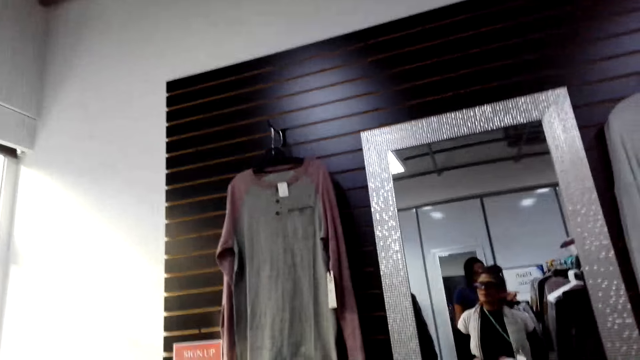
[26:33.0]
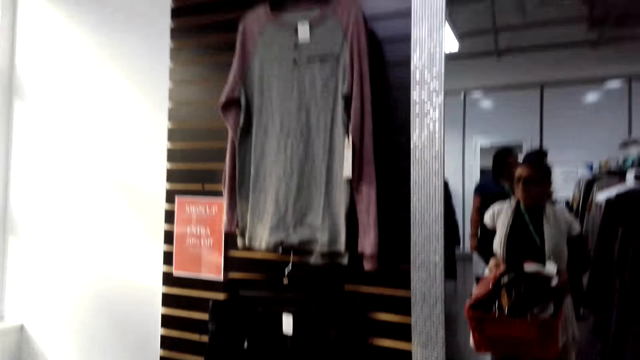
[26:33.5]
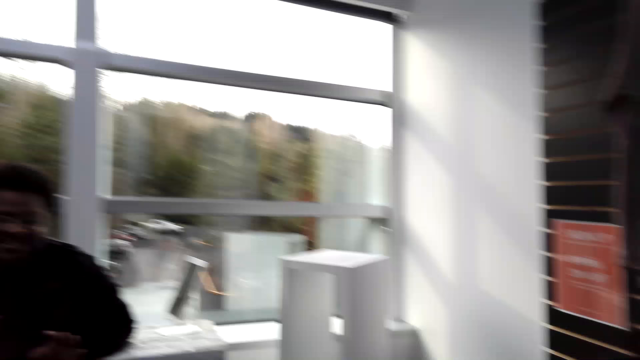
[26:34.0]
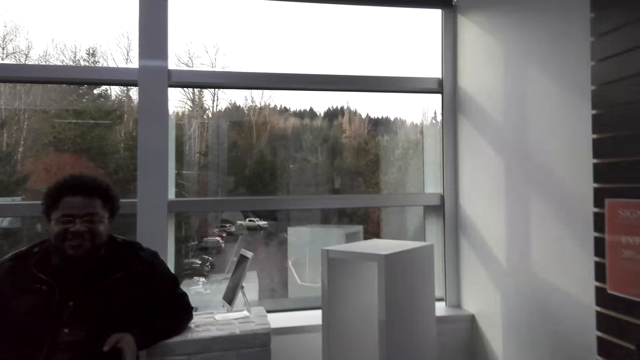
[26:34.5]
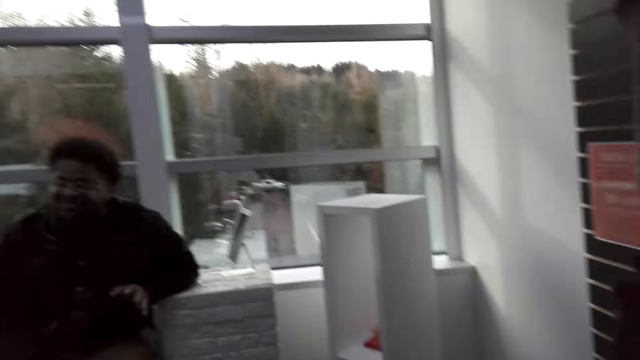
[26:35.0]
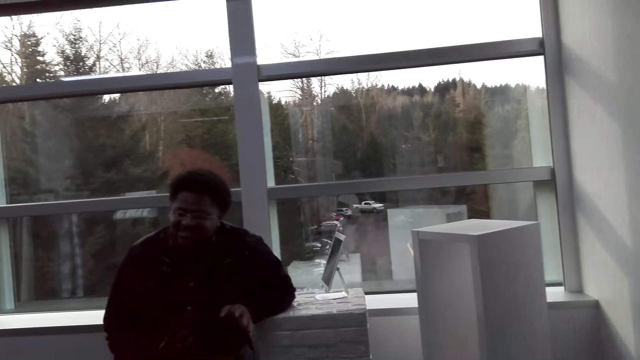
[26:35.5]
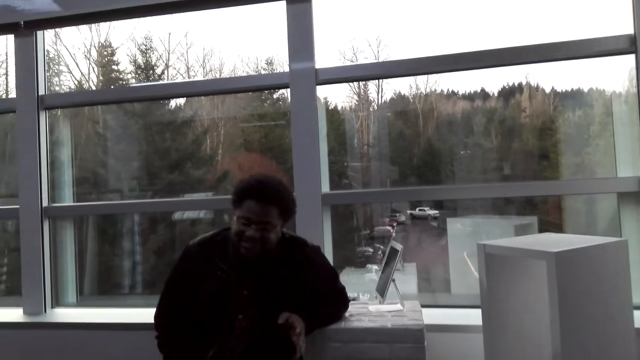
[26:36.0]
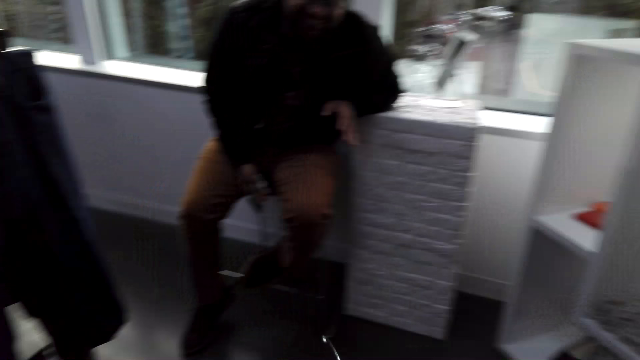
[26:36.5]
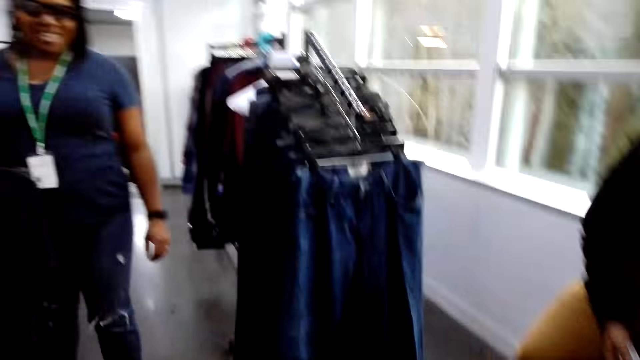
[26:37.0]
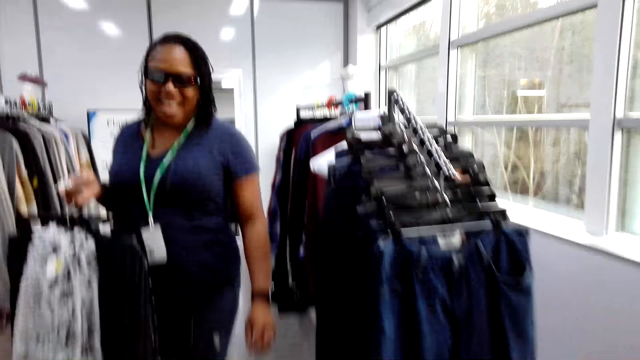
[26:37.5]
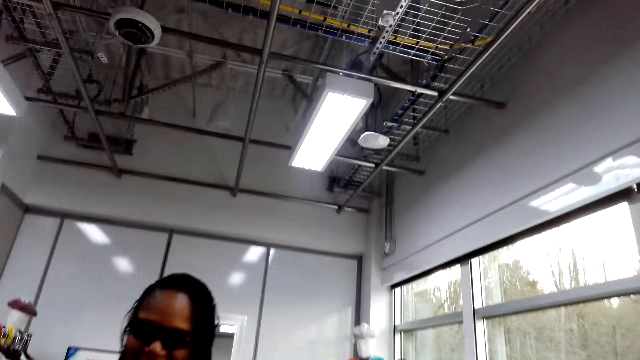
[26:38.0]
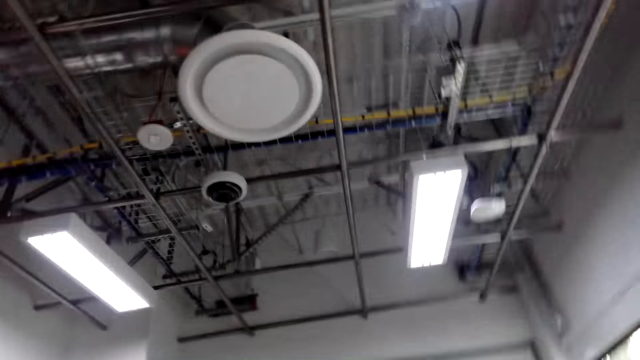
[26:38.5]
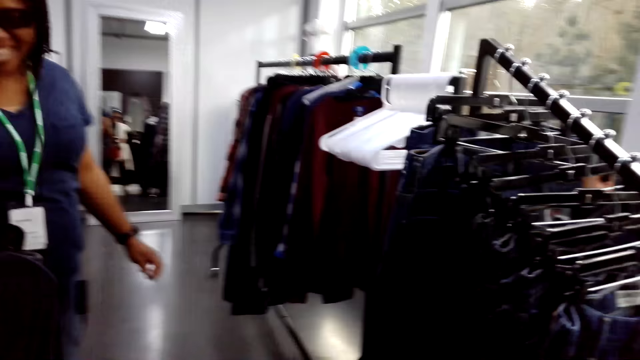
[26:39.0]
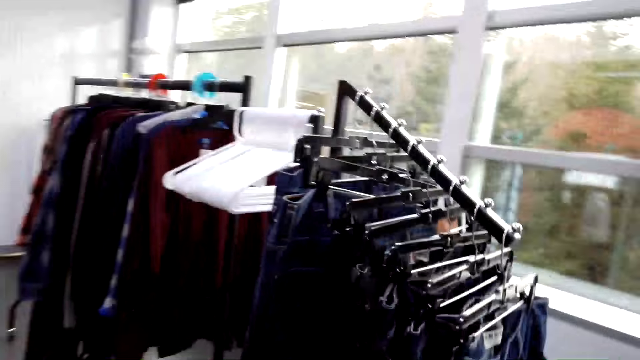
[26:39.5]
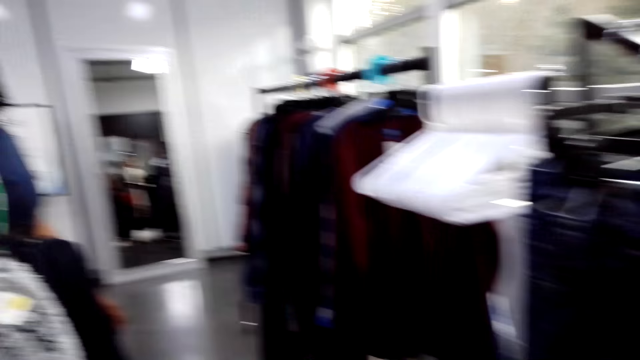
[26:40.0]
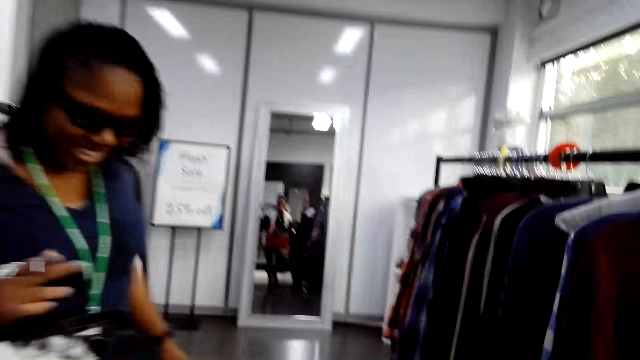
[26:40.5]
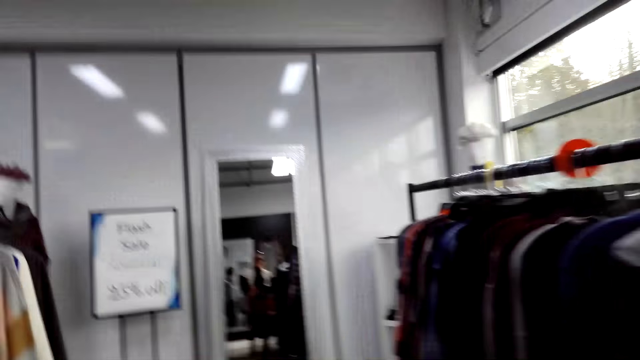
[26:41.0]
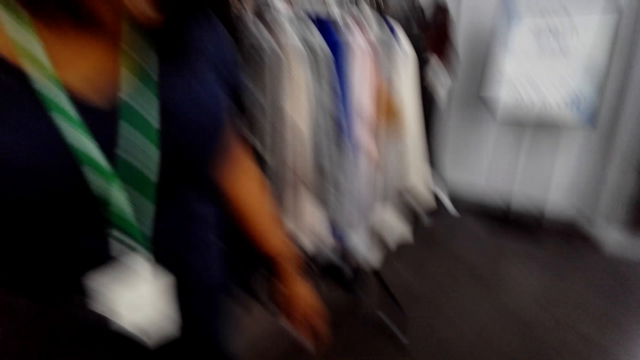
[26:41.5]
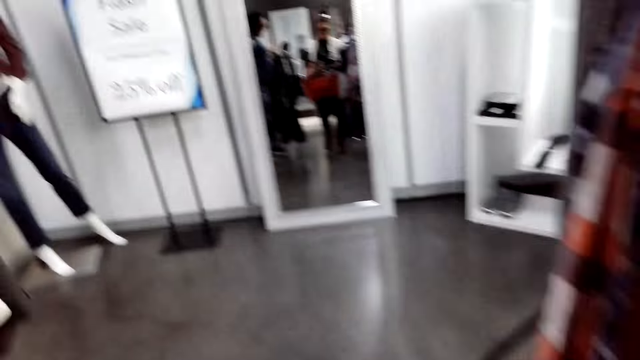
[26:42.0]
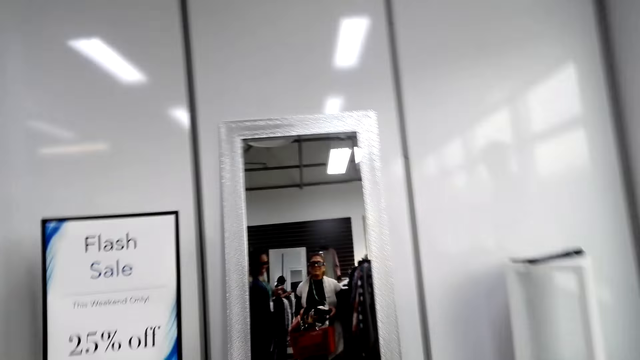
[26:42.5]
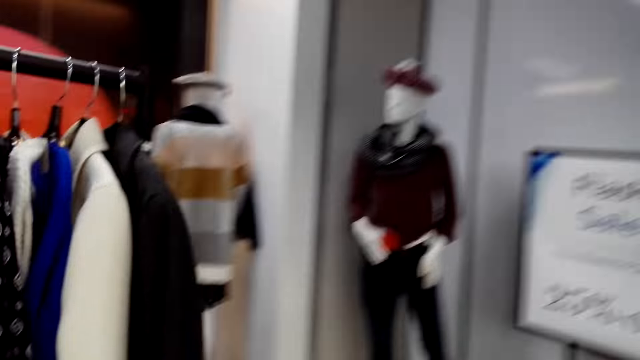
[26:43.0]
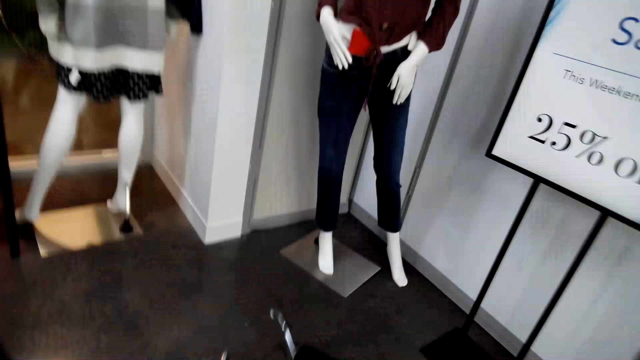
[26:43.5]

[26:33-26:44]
The camera wearer walks towards a mirror. A man moves a hand. The camera wearer looks at a woman. They look at the clothes.

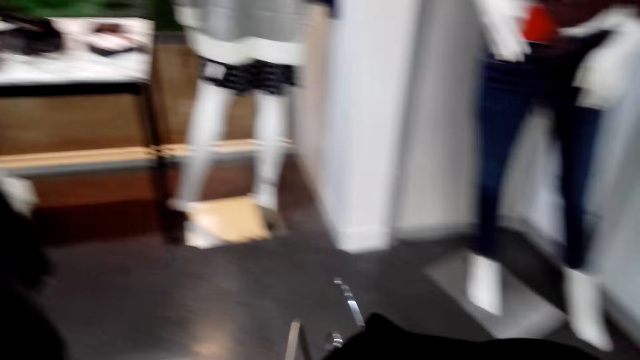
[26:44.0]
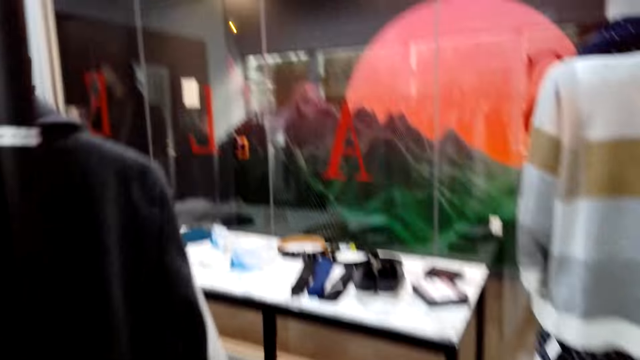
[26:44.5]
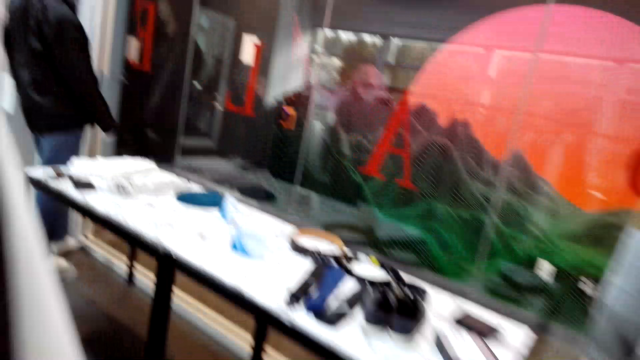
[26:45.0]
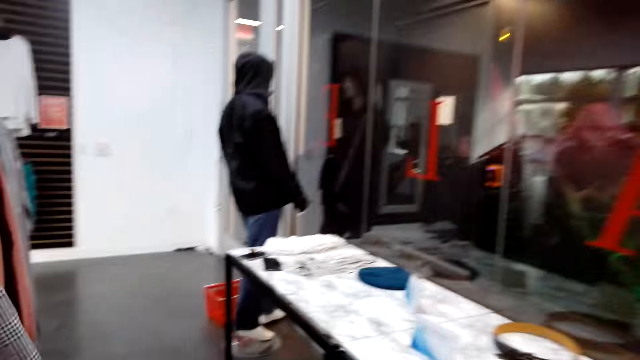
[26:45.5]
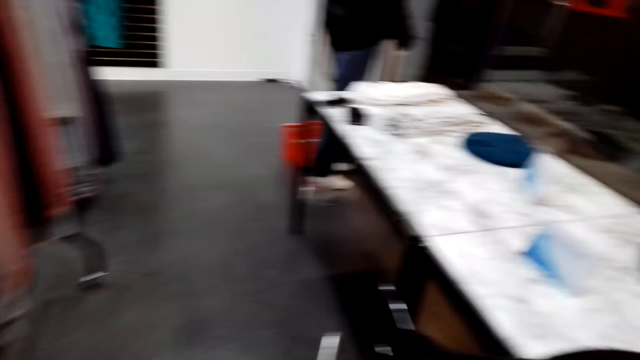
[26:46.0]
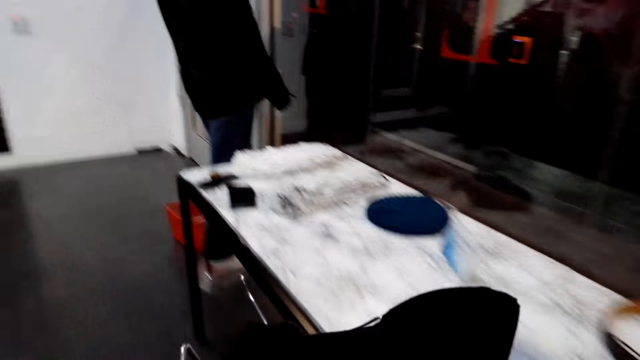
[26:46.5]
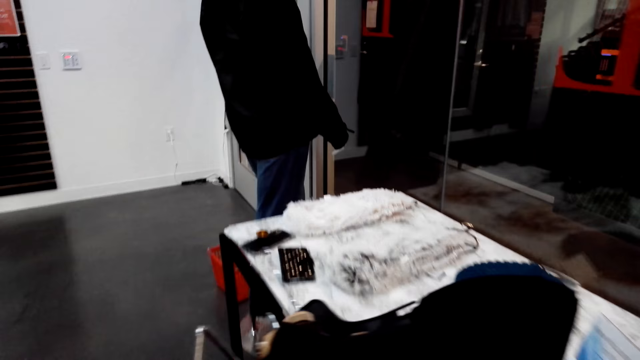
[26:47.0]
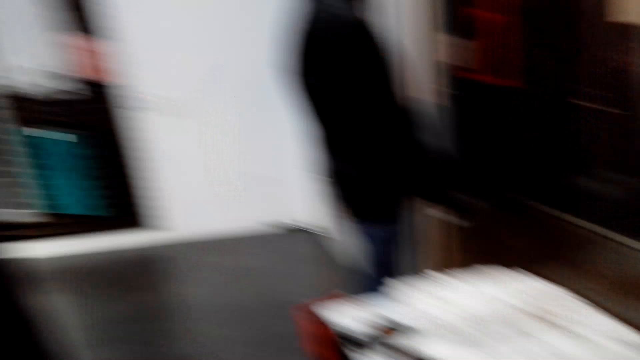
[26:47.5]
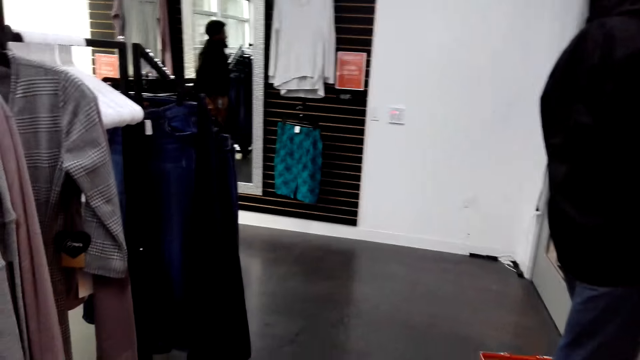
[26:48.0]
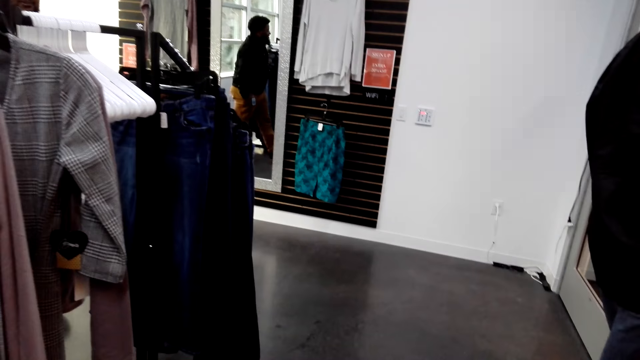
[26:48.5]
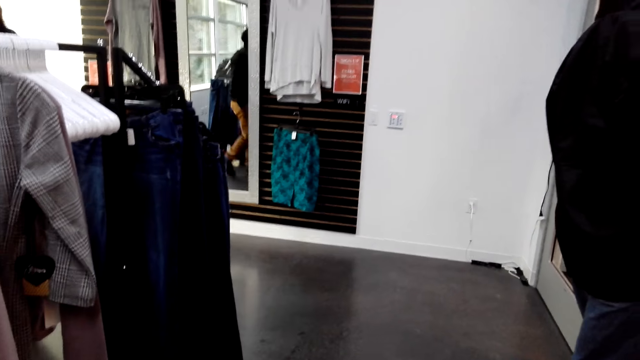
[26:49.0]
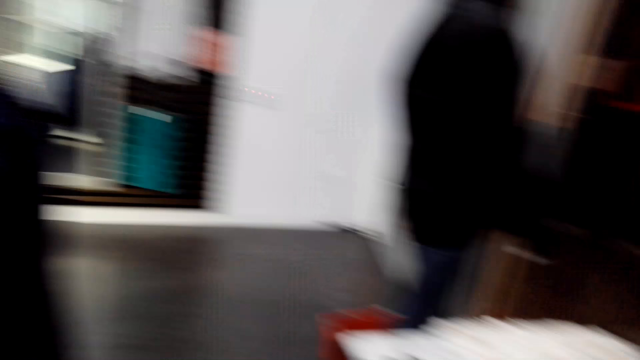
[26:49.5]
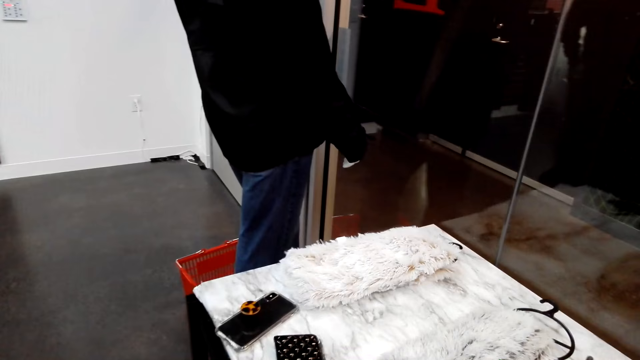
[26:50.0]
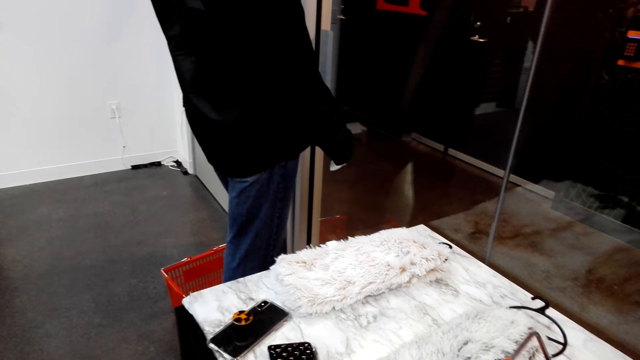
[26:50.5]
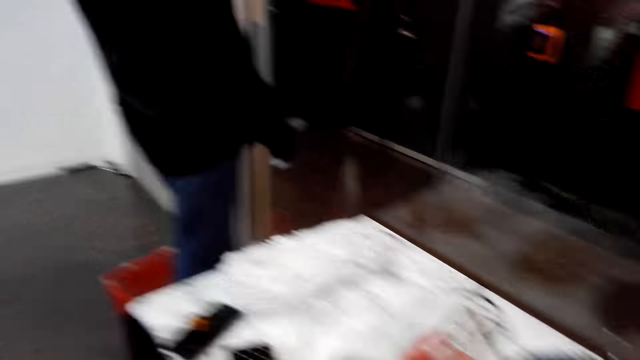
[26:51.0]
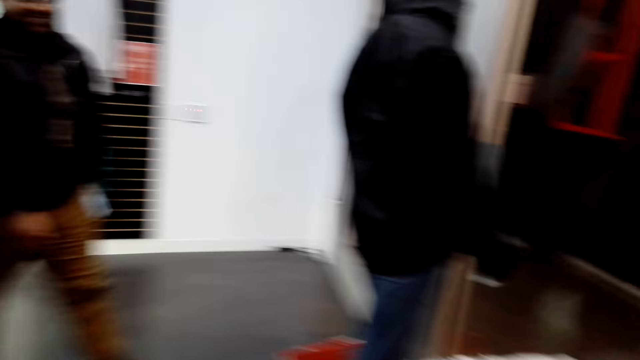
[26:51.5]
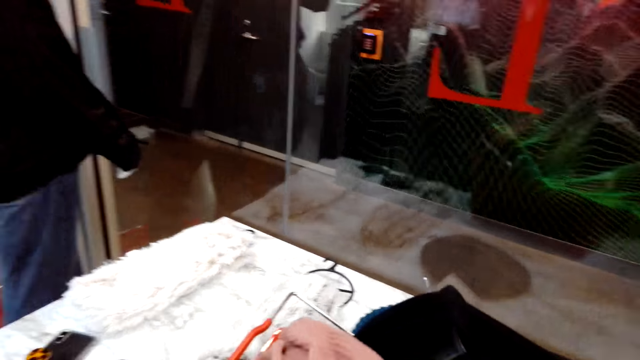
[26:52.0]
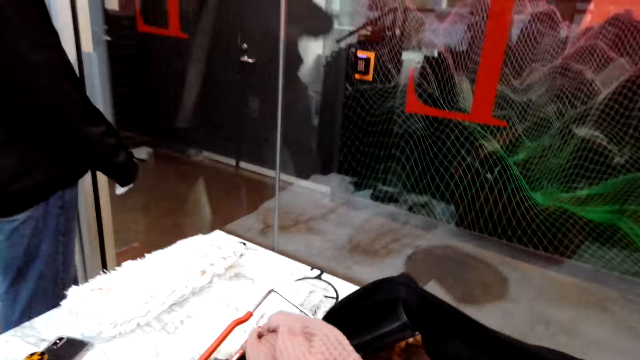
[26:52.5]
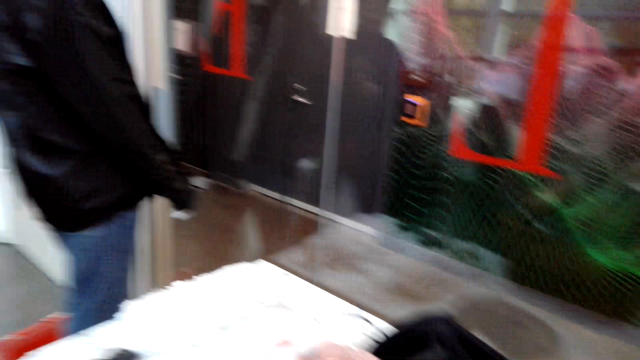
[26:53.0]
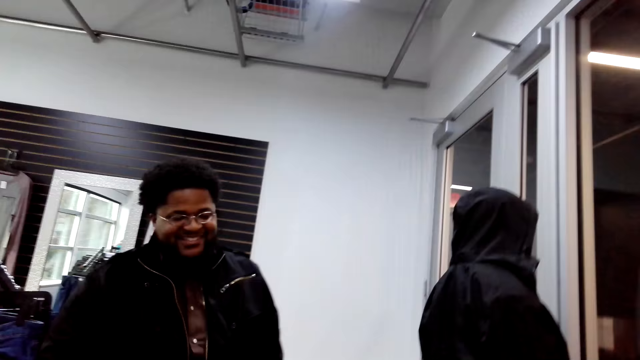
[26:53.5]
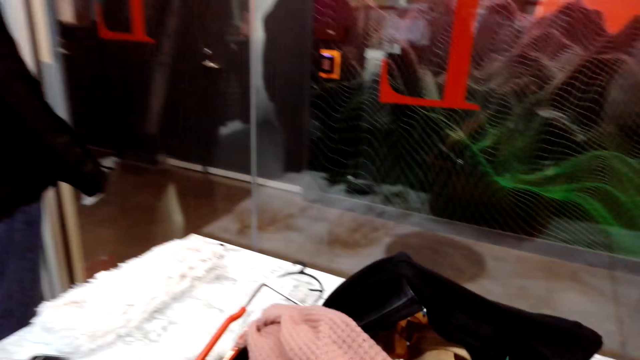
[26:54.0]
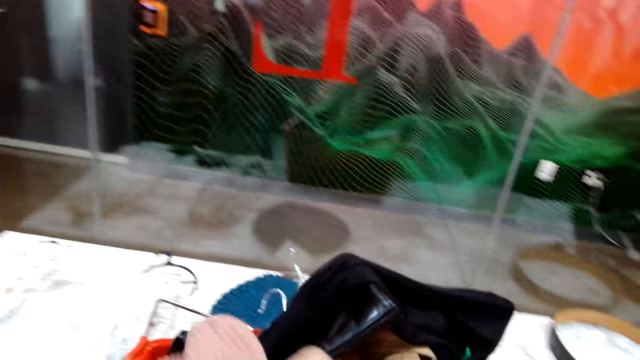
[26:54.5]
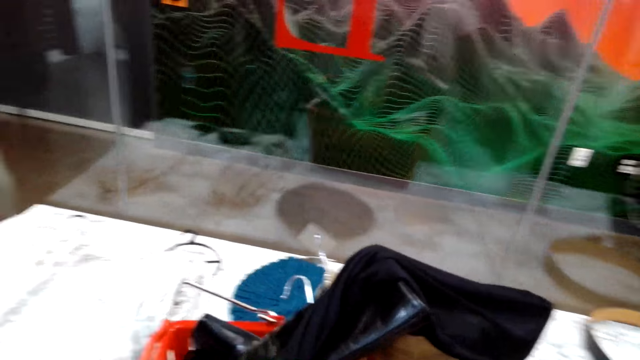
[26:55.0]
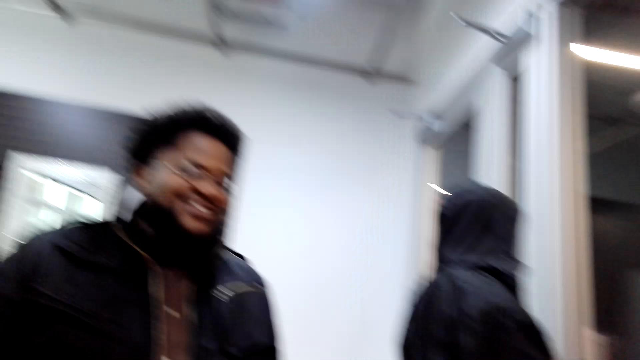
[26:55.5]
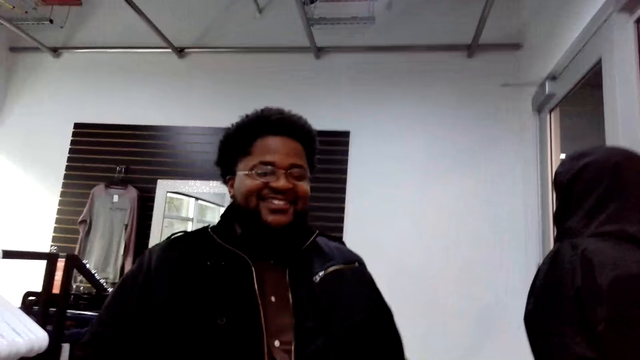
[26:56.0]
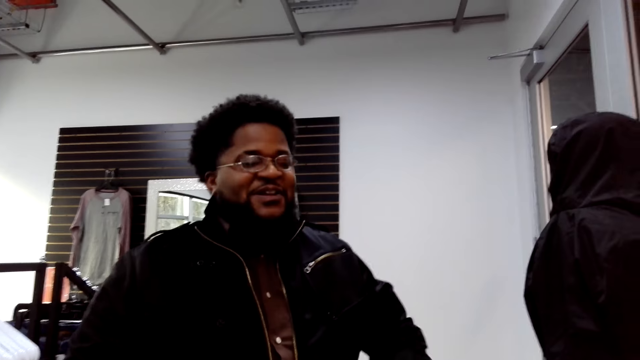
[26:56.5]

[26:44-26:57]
The camera wearer looks around and puts down a shopping basket on a shelf. A man walks near a mirror. The camera wearer looks at the man. They sort clothes in the shopping basket.
